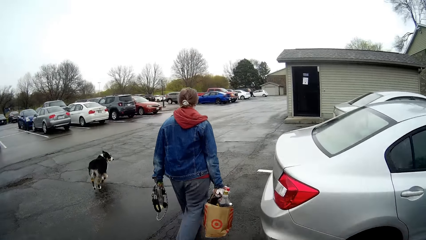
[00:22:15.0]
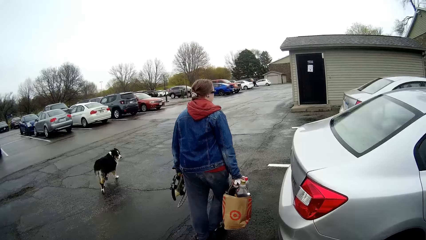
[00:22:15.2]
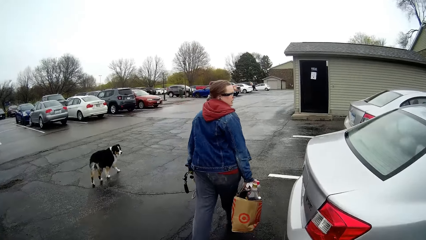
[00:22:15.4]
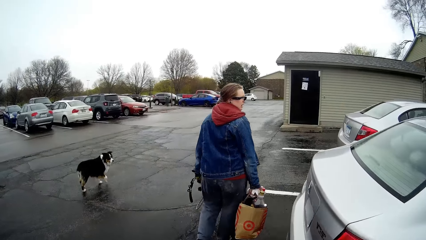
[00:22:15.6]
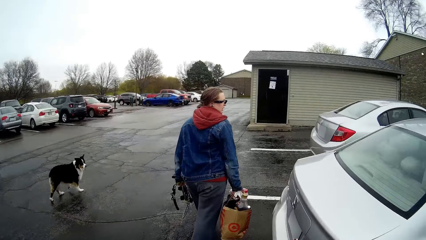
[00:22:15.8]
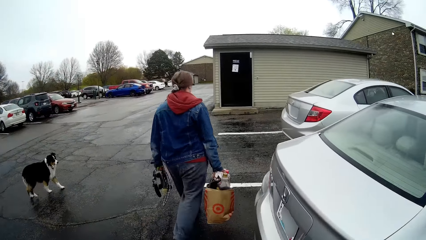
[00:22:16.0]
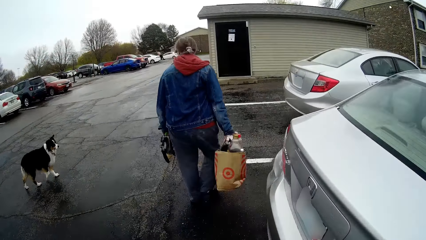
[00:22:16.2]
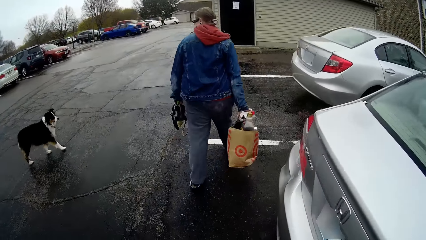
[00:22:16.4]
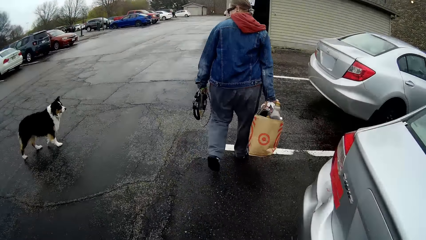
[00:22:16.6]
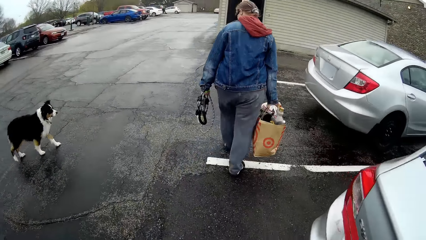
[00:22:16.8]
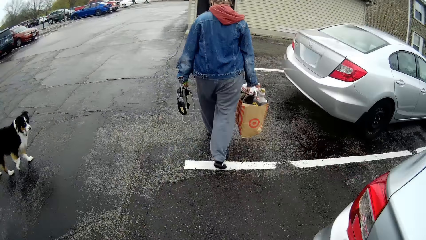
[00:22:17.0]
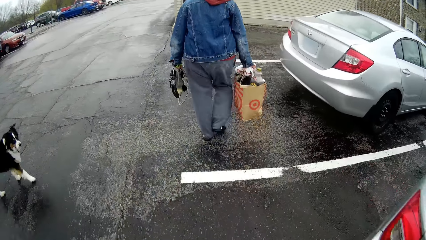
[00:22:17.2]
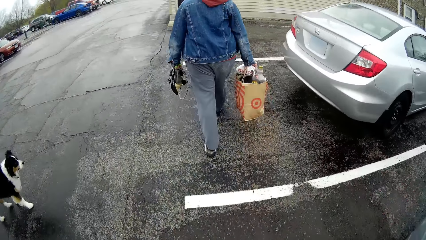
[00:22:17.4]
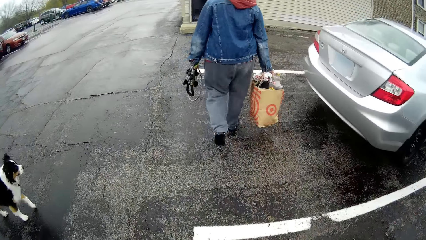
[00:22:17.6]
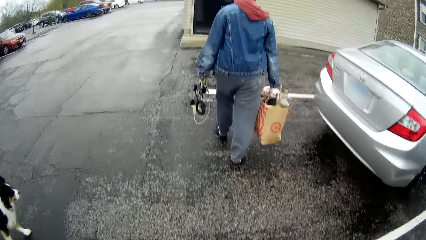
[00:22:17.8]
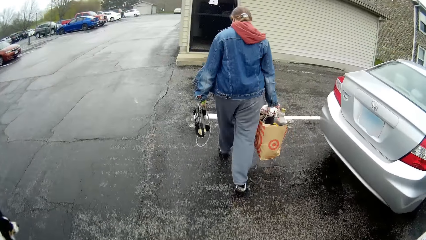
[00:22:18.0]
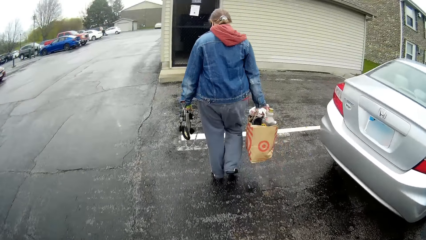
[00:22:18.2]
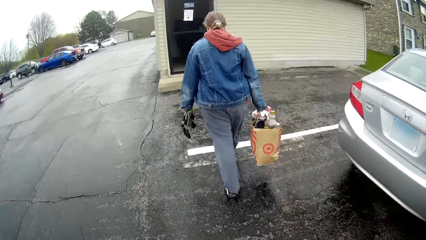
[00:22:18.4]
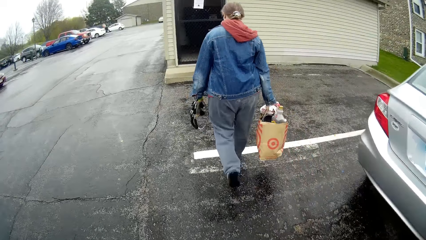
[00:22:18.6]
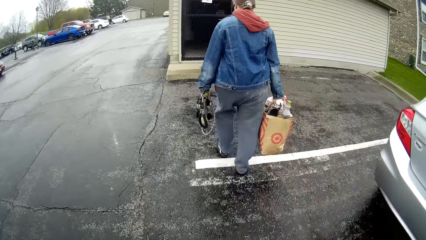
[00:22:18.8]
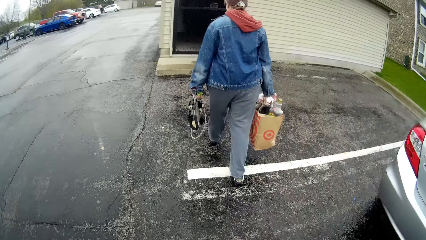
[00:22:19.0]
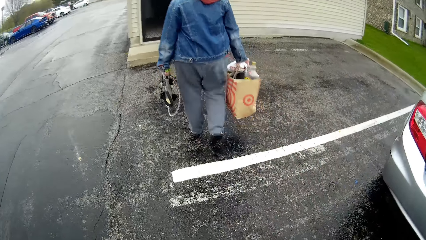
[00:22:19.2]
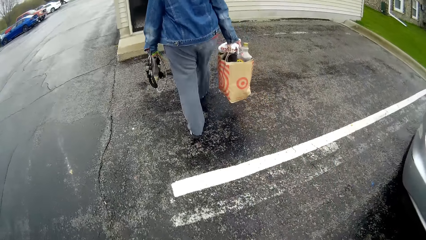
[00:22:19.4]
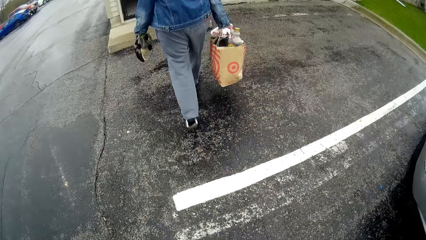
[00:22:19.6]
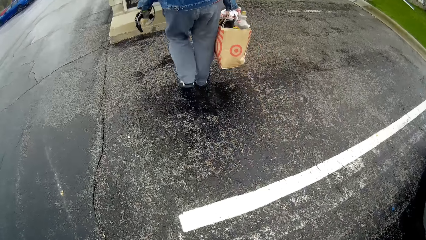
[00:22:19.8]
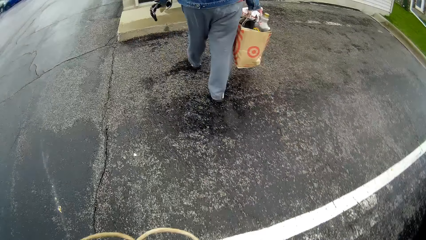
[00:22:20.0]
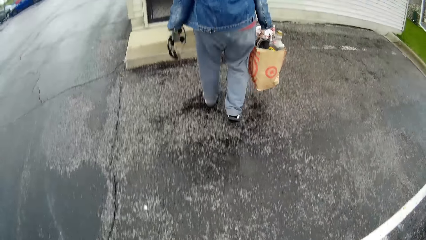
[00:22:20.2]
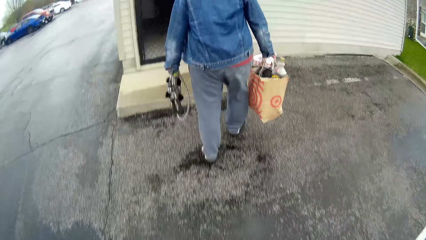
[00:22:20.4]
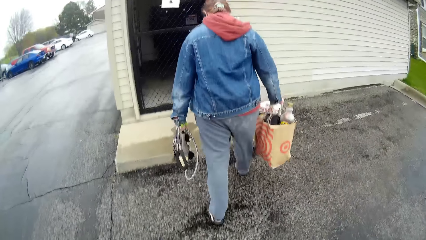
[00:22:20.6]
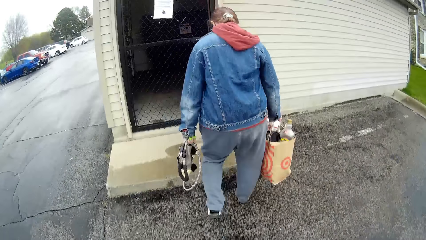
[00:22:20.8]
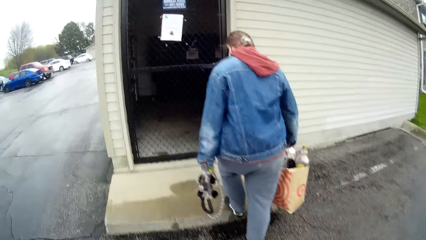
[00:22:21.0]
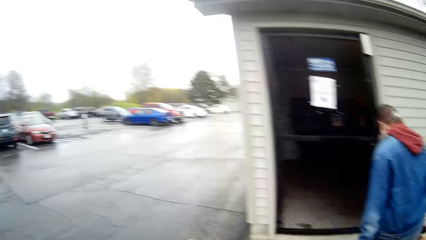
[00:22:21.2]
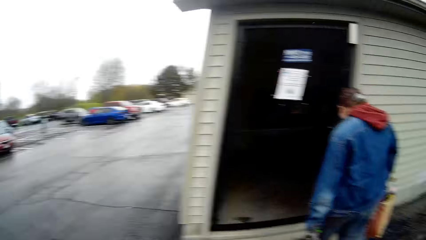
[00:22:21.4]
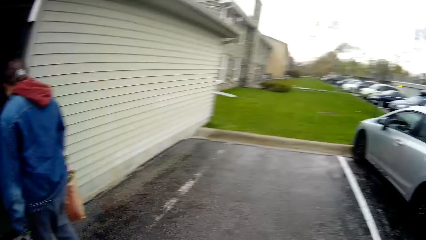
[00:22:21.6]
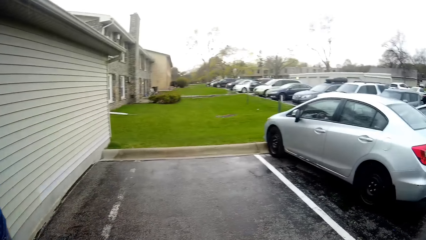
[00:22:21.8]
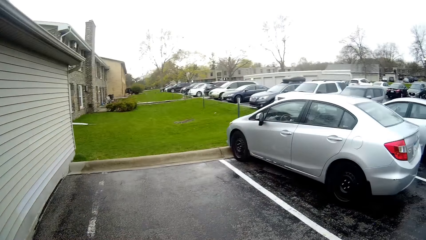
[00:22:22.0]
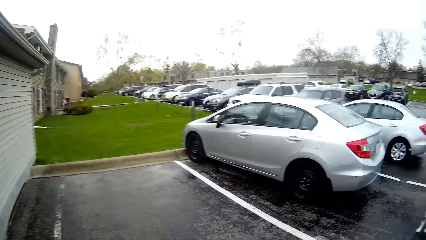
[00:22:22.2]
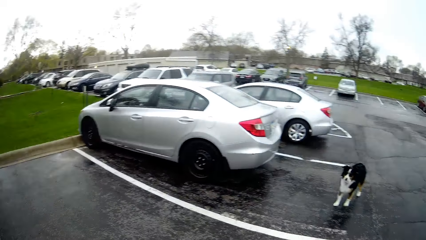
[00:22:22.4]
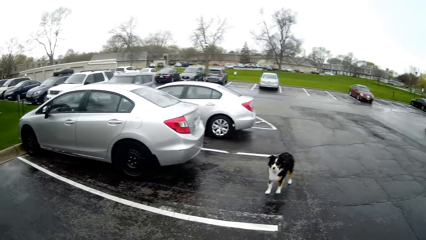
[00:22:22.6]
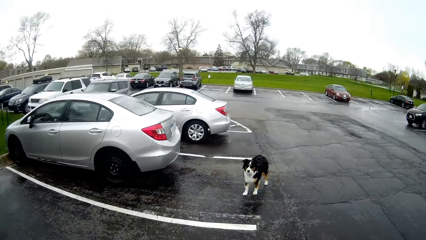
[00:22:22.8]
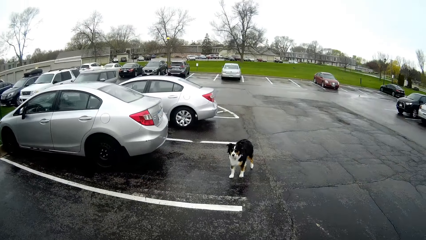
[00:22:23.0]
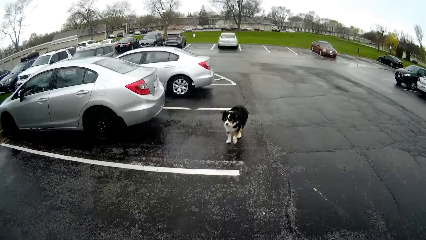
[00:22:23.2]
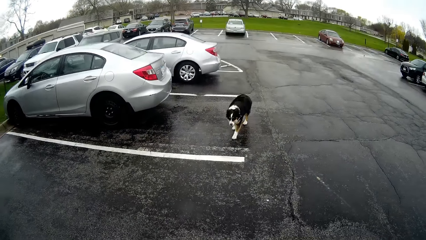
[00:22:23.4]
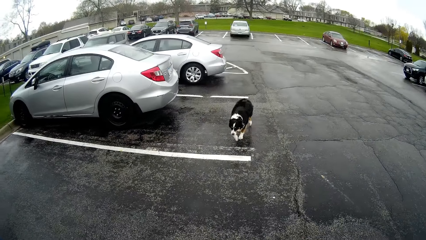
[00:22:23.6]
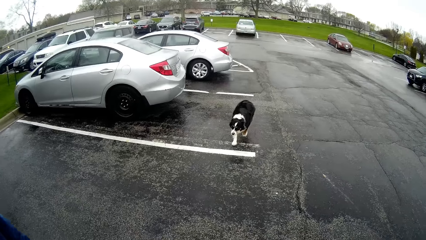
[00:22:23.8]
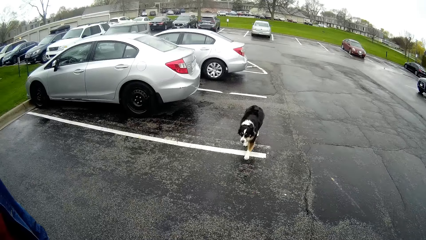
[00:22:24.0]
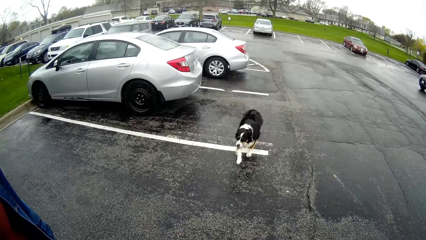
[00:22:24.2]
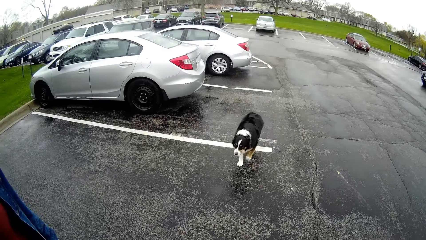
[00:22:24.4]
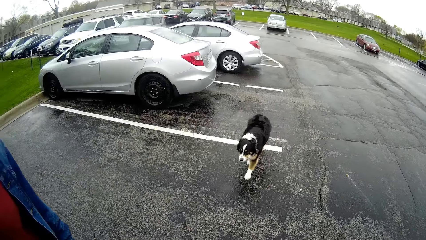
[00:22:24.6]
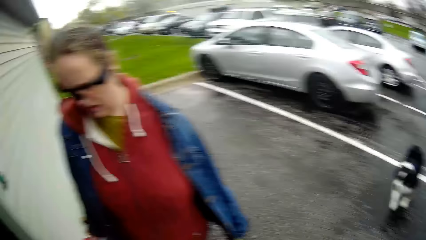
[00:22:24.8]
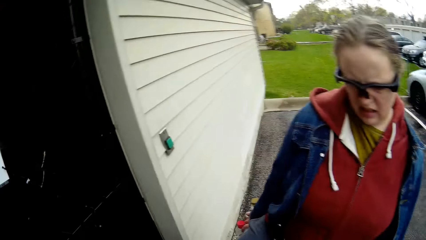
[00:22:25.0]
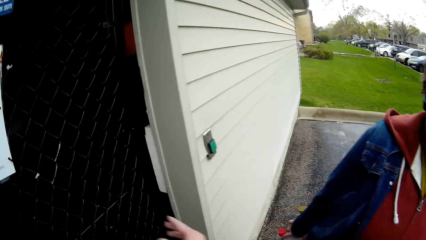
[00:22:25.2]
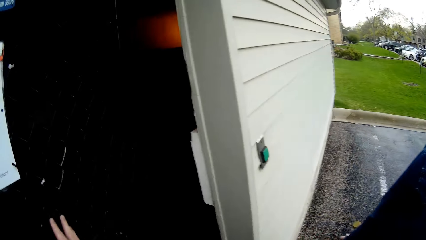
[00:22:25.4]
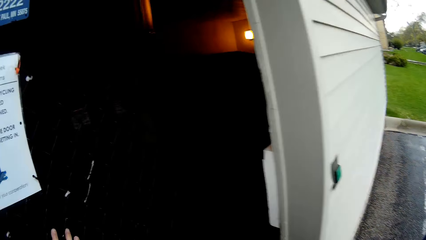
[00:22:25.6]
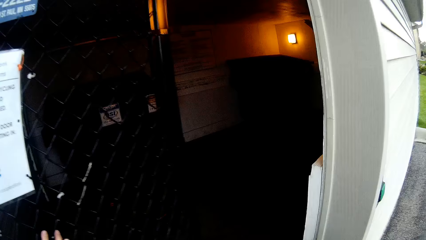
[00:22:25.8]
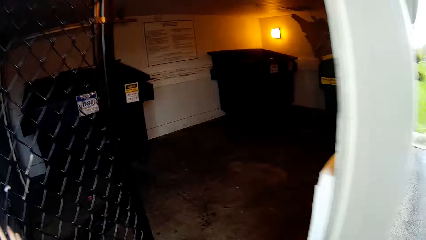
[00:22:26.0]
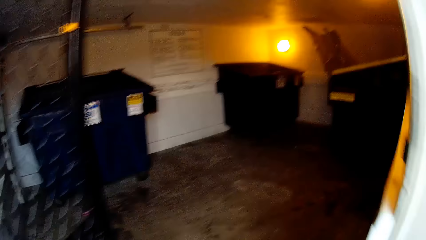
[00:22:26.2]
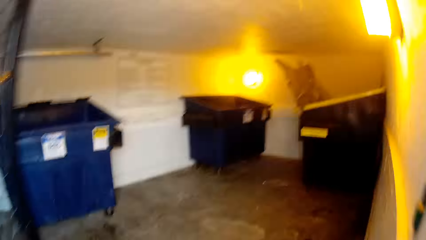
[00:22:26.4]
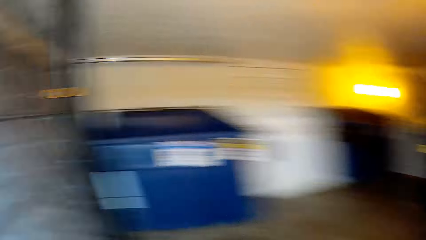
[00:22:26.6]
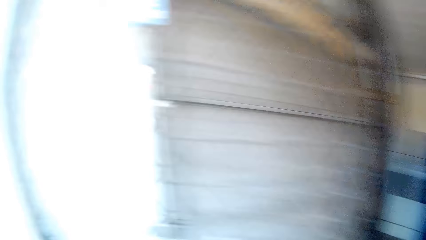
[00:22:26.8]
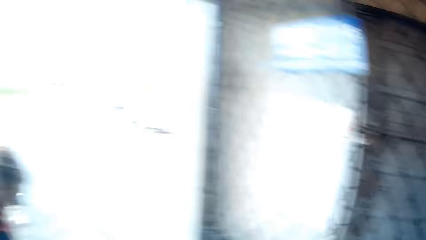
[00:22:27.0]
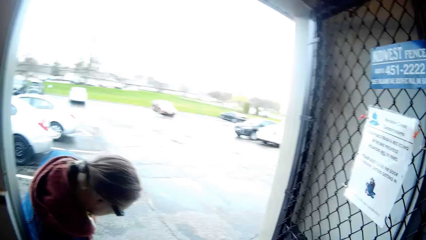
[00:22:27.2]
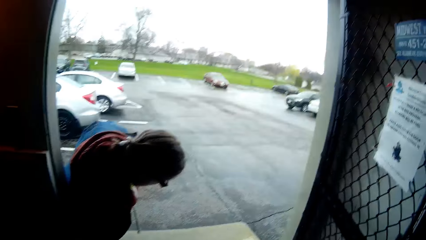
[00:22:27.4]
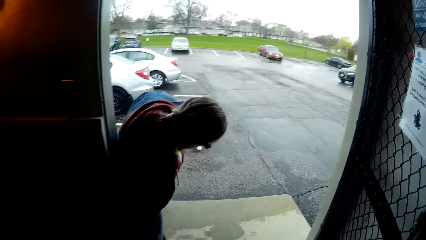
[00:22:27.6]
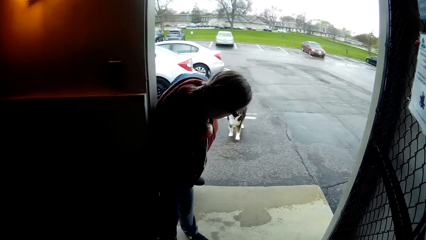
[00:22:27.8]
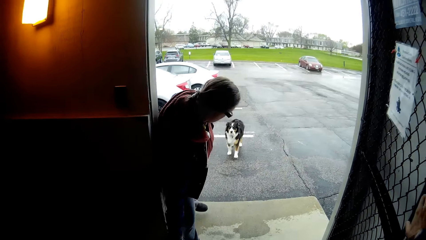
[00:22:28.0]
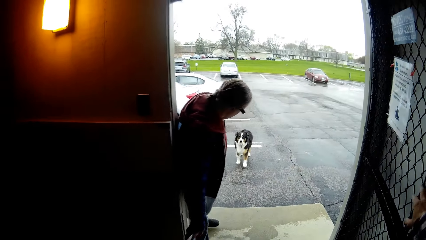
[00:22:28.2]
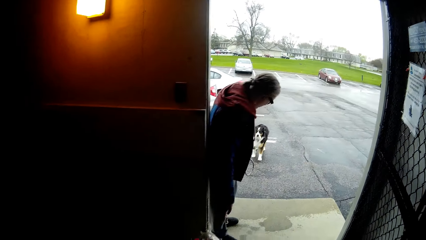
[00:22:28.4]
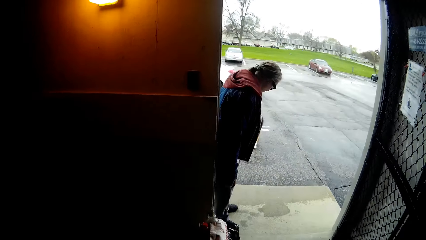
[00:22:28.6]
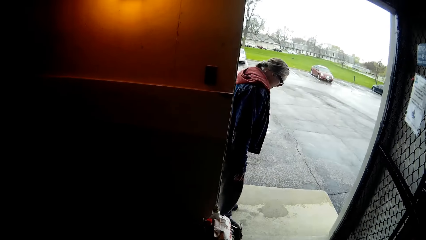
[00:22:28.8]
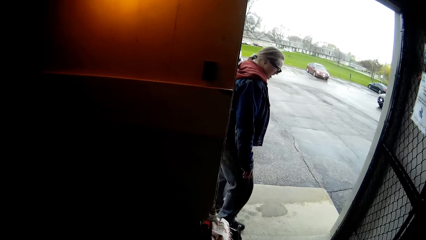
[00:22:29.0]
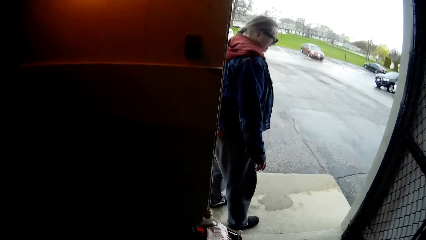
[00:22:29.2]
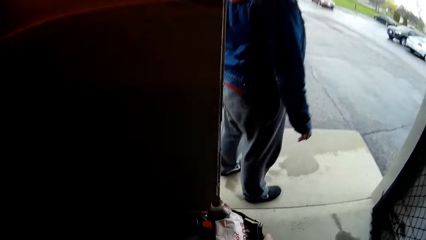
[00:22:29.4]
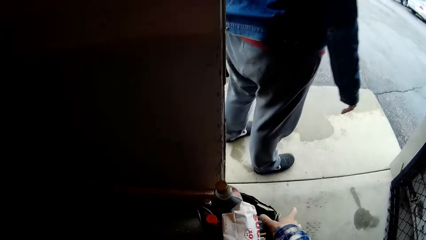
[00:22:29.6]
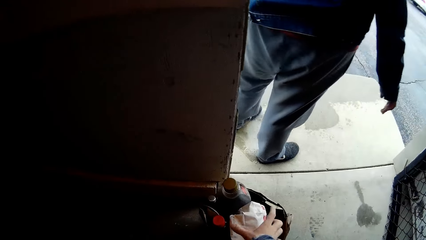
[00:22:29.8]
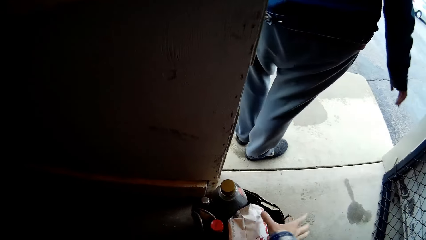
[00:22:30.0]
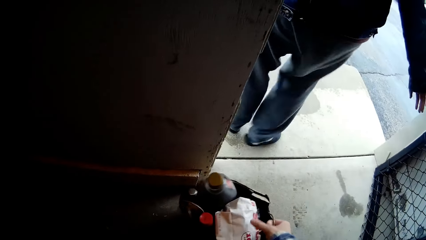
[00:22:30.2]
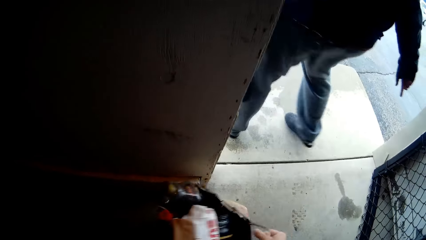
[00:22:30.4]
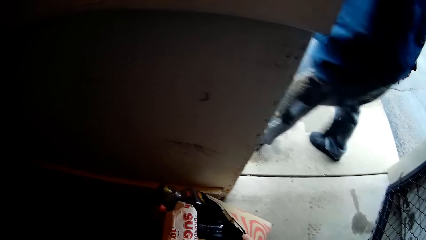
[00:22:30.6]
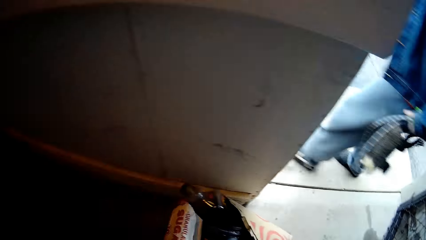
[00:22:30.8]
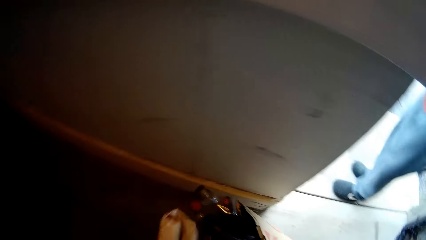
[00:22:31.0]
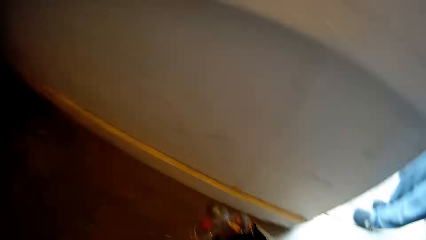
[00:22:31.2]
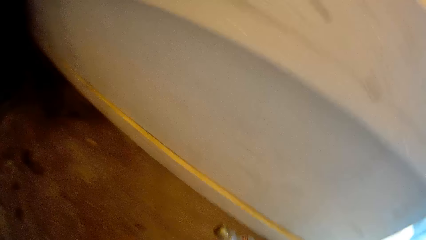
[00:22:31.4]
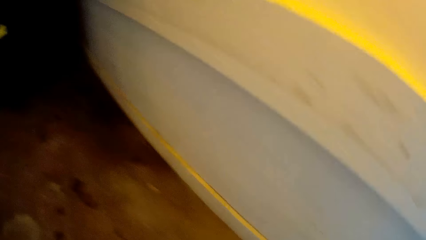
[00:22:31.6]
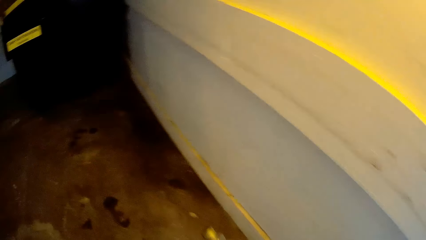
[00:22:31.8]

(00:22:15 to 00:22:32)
The camera wearer looks at a dog. He converses with the dog. He opens a door to a trash room with his right hand. He walks into the trash room through the door. A woman drops a pack of dirt on the floor in the trash room with her right hand. The camera wearer looks at the woman. He carries the pack of trash with his right hand. He picks up the shopping bag on the floor.
